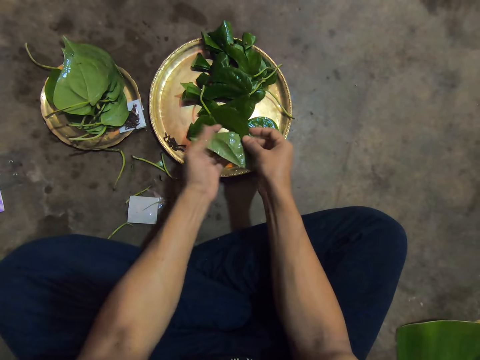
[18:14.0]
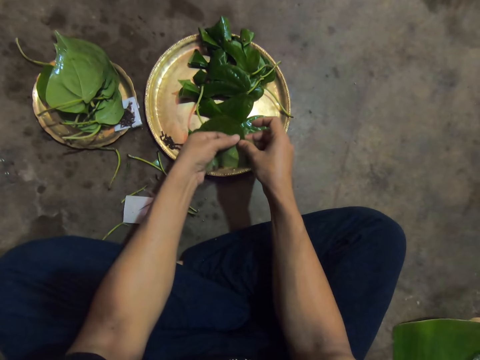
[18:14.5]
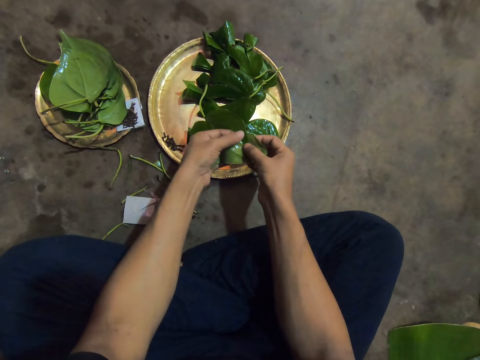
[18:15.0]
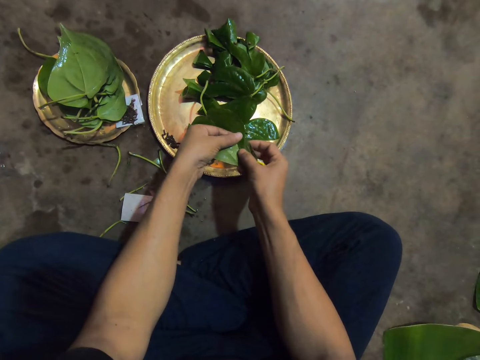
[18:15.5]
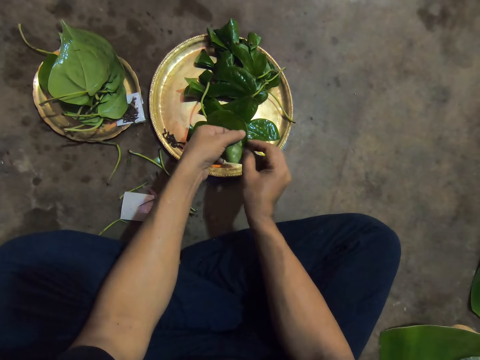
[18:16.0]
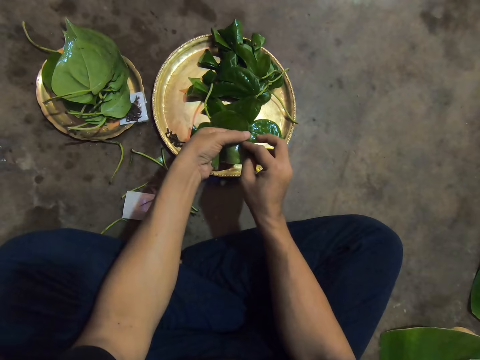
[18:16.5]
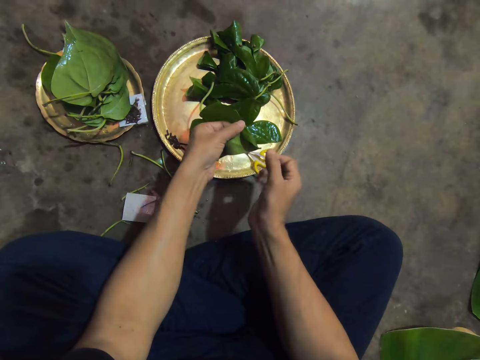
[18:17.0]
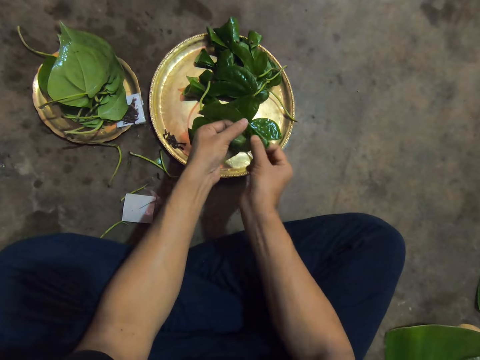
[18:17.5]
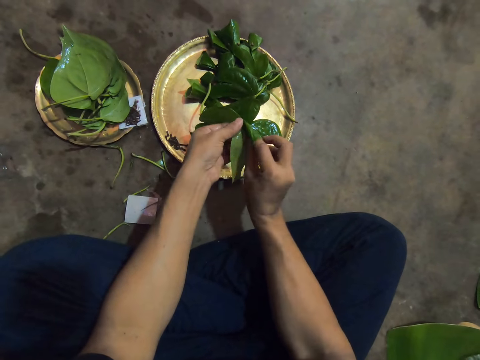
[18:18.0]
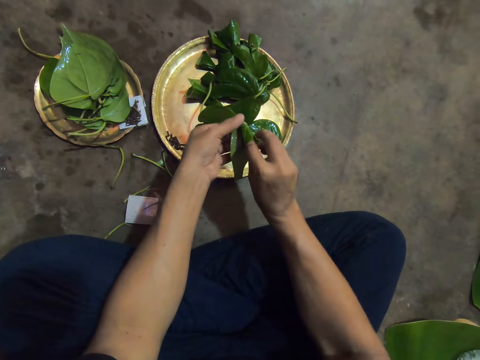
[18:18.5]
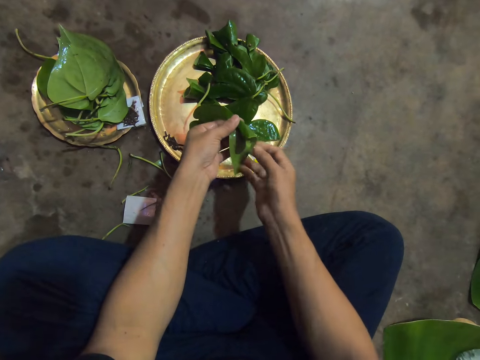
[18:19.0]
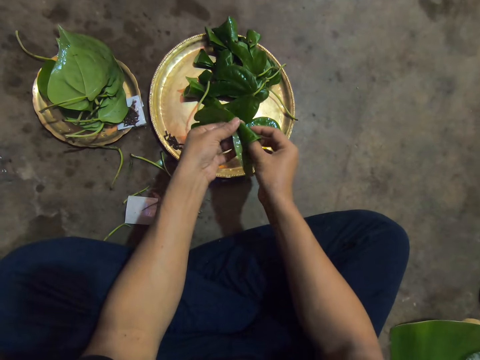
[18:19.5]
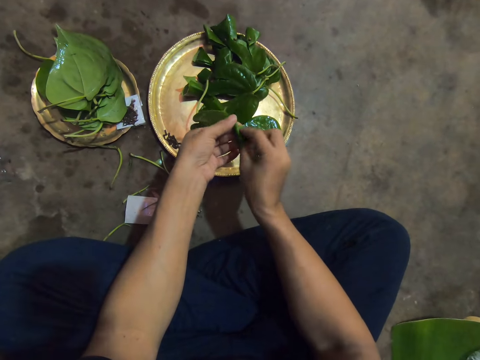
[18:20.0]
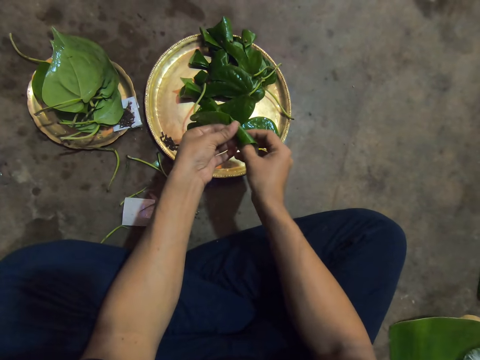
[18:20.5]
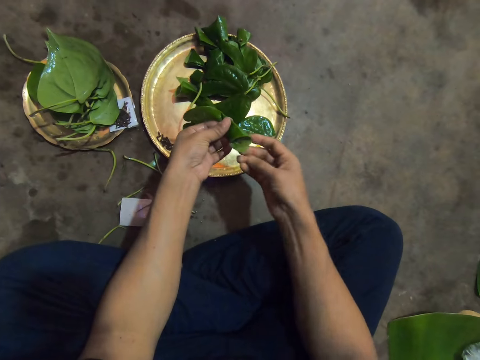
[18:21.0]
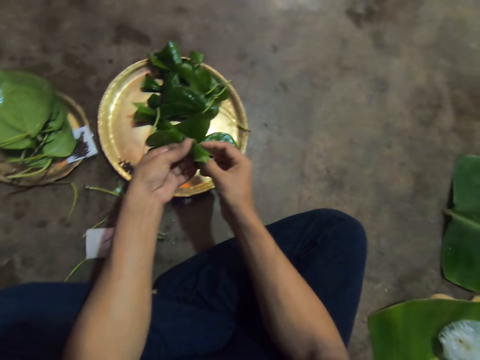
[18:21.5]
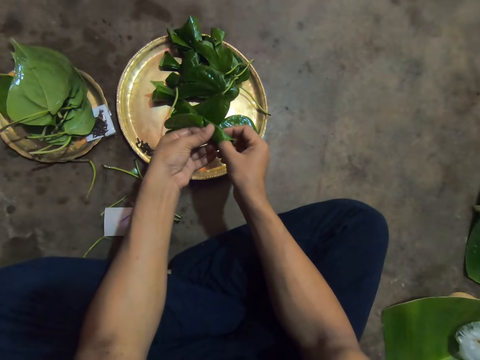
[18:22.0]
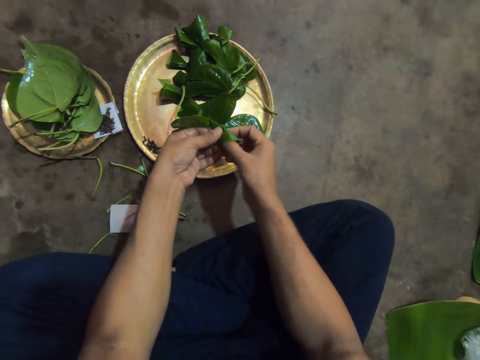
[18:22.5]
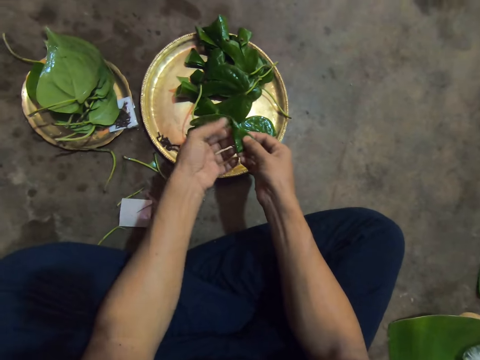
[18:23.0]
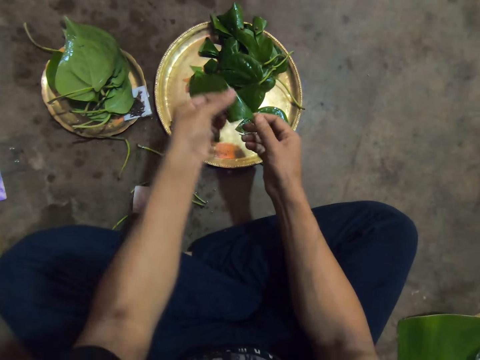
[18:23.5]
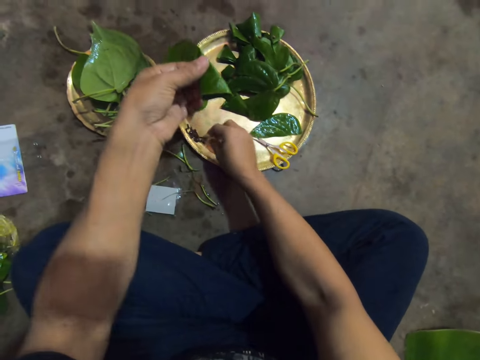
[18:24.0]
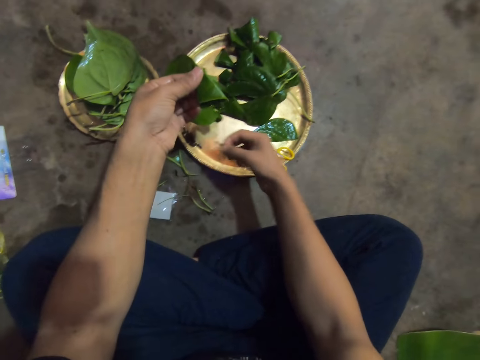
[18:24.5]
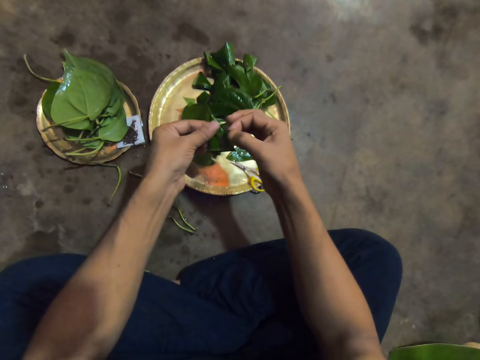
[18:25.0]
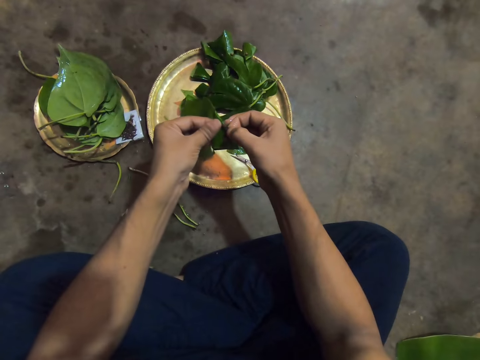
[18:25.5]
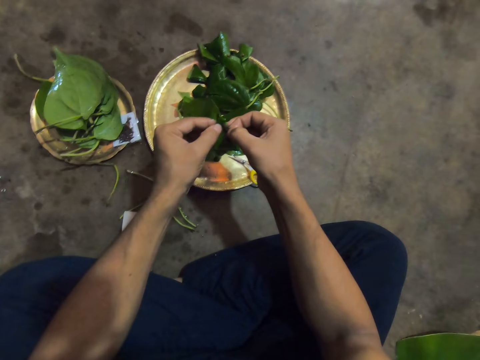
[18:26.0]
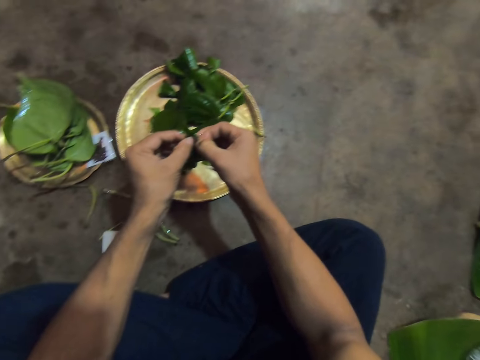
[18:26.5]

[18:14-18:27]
The camera wearer folds the leaf with the right hand. He tucks in the apex of the leaf inside with the right hand. He picks a pin from the tray on the floor with his right hand. He pins the leaves in his left hand with the pin in his right hand.

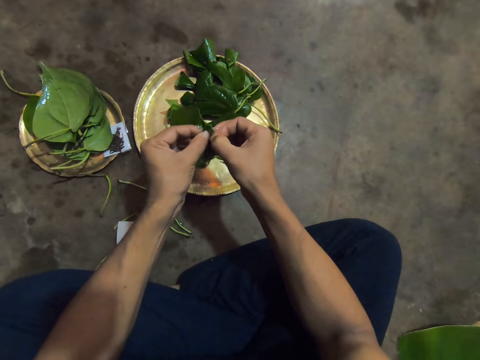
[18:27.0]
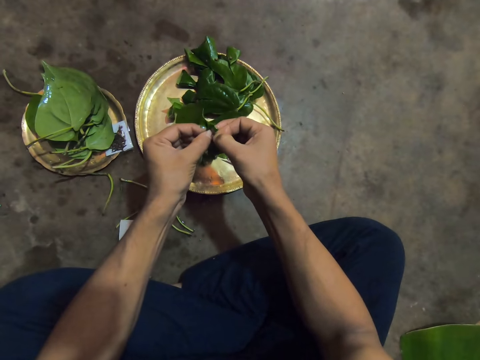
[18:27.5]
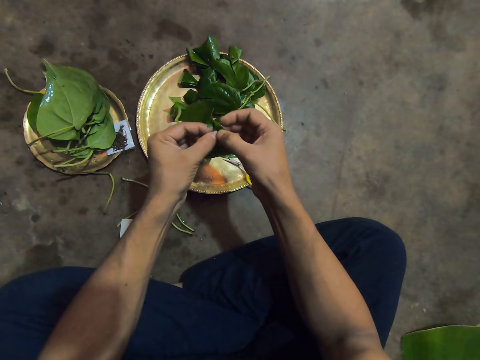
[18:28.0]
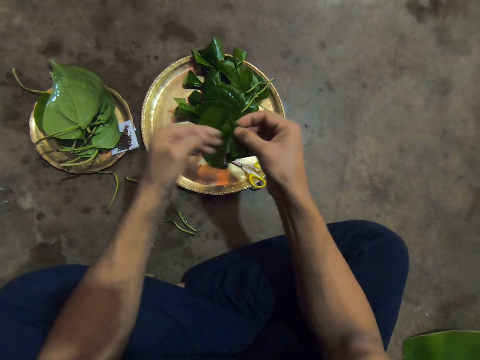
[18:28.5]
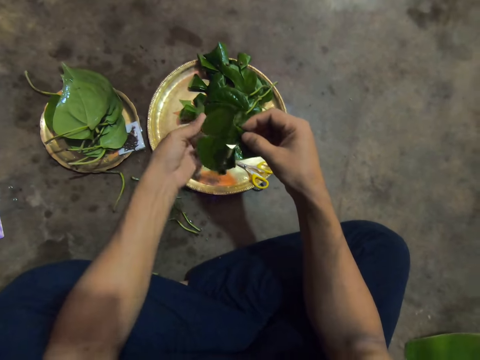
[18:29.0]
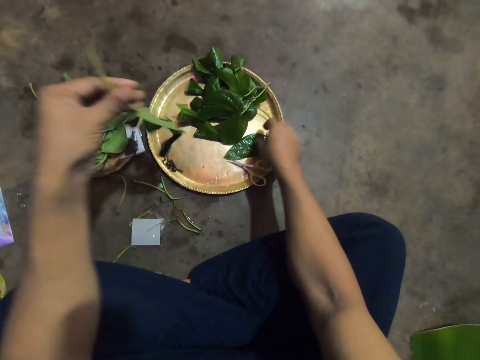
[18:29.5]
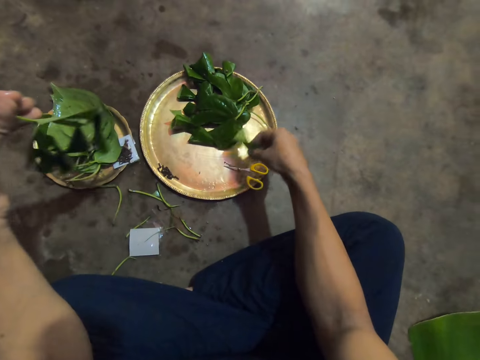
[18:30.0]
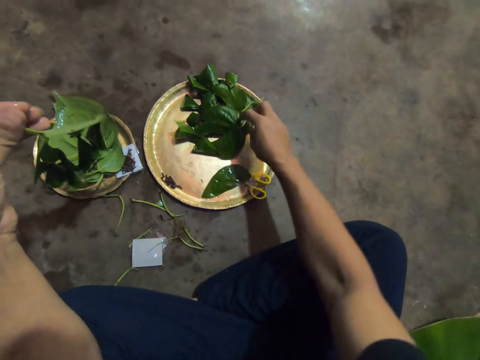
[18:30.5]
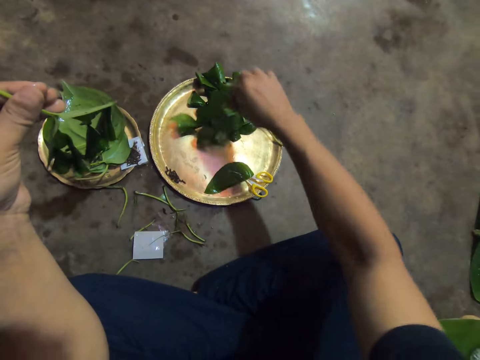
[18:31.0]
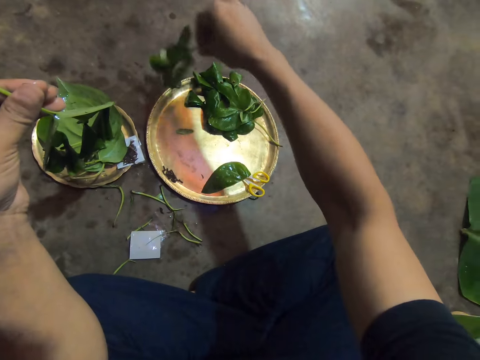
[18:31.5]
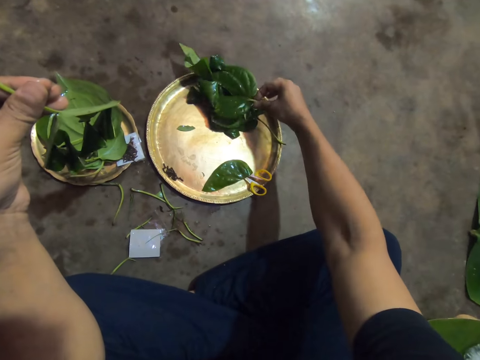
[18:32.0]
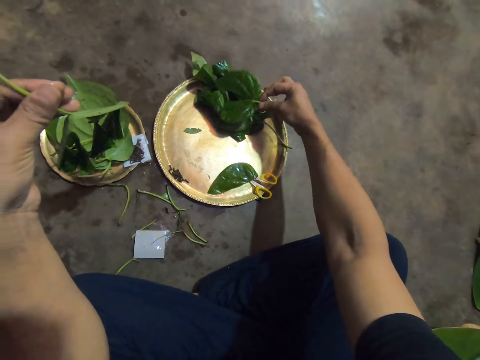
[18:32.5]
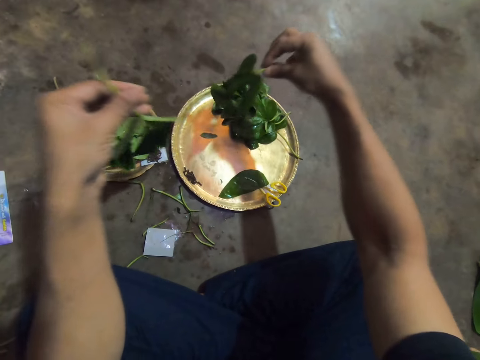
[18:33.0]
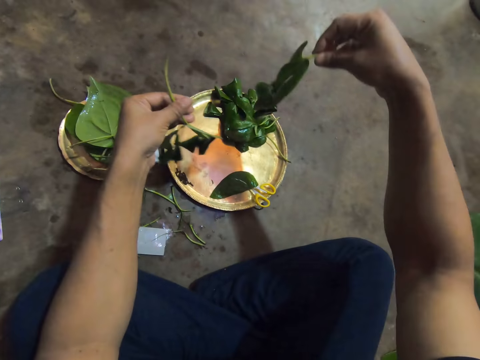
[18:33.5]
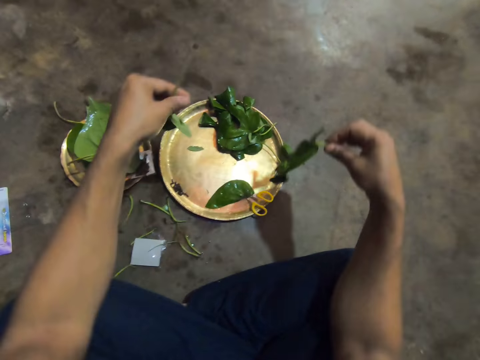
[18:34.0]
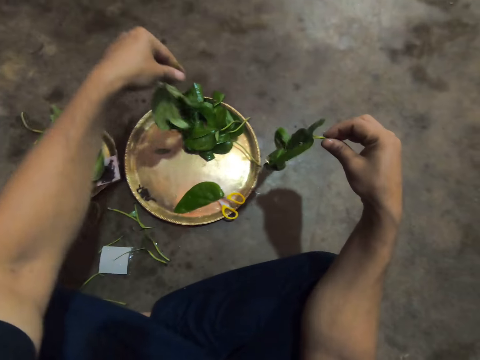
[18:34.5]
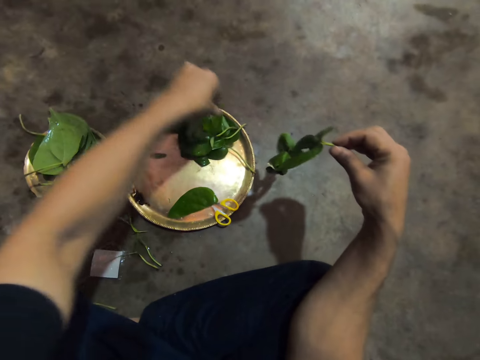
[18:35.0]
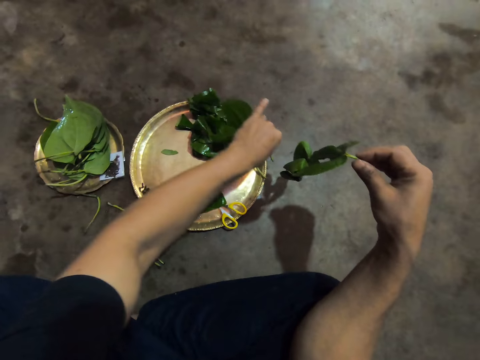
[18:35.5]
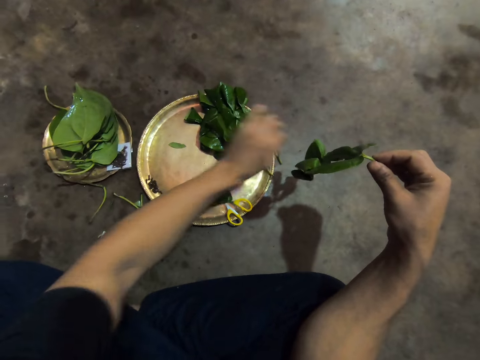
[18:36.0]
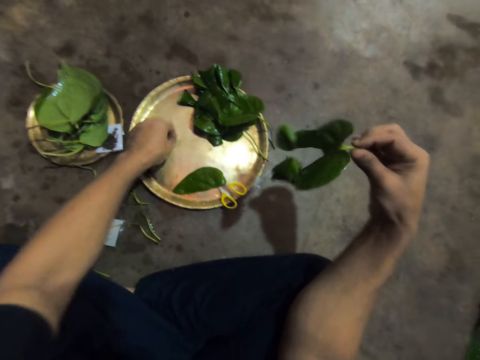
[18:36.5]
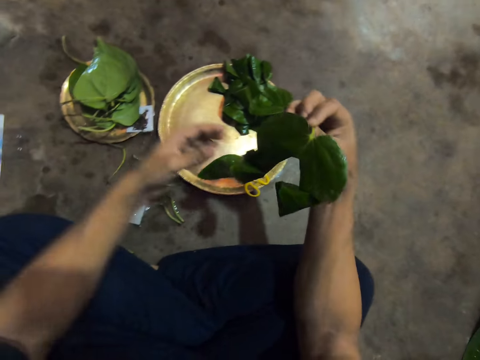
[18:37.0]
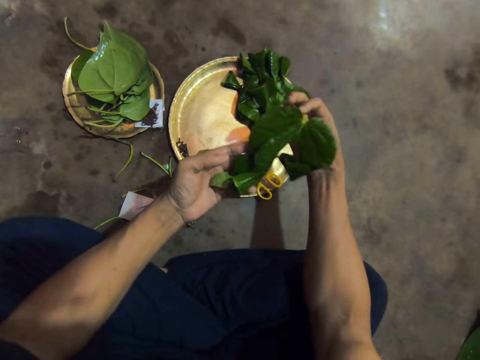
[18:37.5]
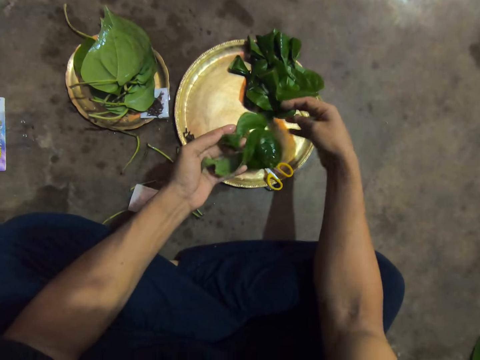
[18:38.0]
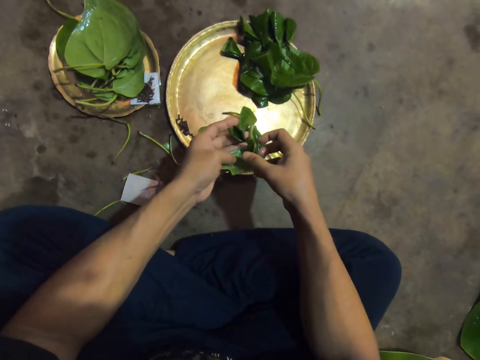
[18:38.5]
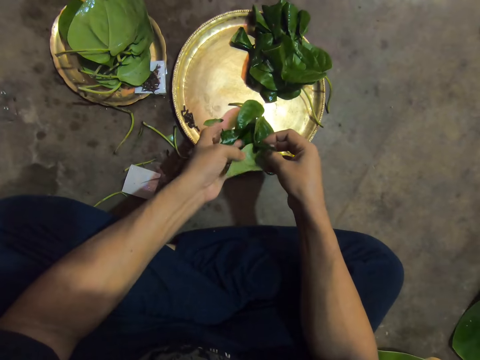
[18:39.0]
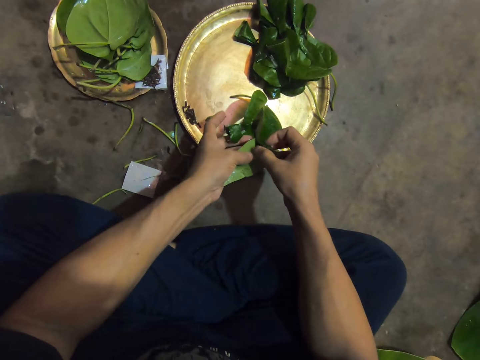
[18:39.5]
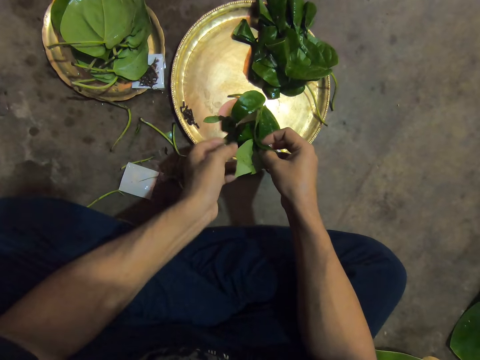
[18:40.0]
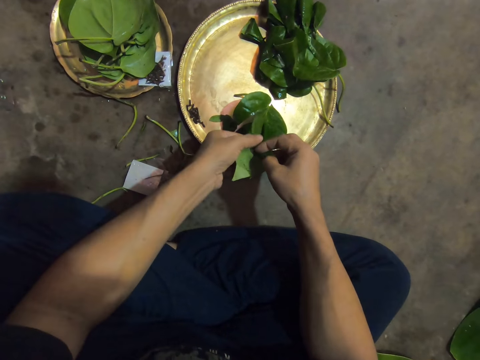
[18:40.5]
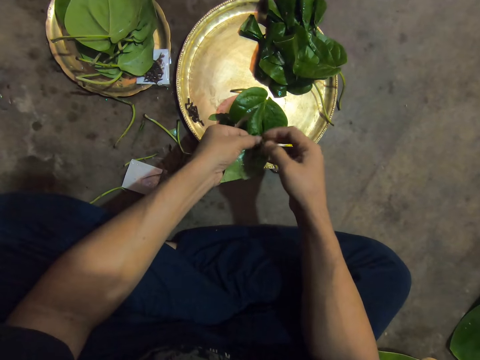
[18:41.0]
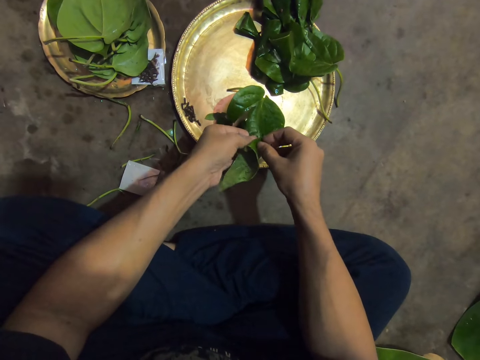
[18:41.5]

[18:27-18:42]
The camera wearer holds together the leaf with a pin. He places the leaf in the left hand. He adjusts a leaf on the tray or basin with his right hand. He picks part of the leaf from the basin with the right hand and places the part of the leaf on the basin with the right hand. He adjusts a leaf on the tray with his right hand again. He picks the leaf from the tray with his right hand. He places the leaf in his left hand onto the tray on the floor. He adjusts the leaf on the tray on top of the other with his left hand. He moves a piece of the leaf with the left hand in the basin. He passes the leaf in his right hand to his left hand. He holds the leaf with both hands.
